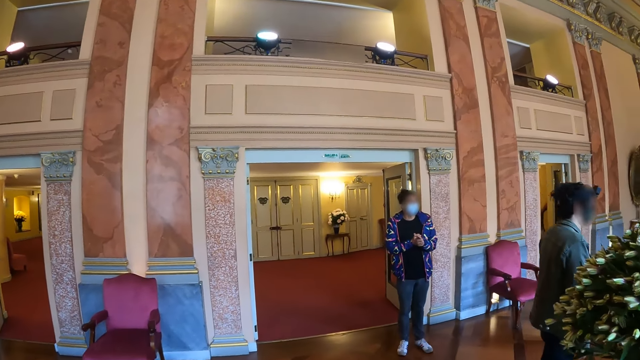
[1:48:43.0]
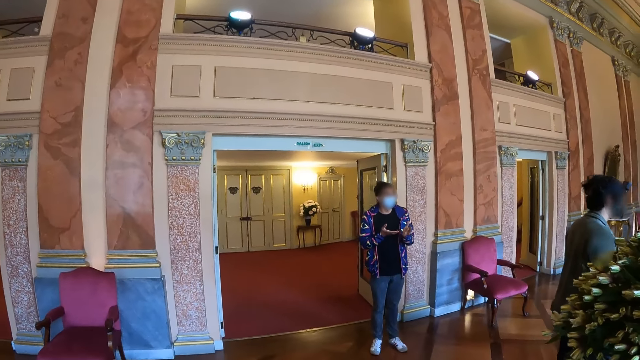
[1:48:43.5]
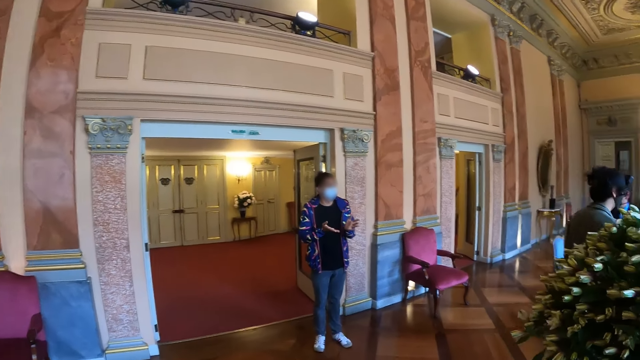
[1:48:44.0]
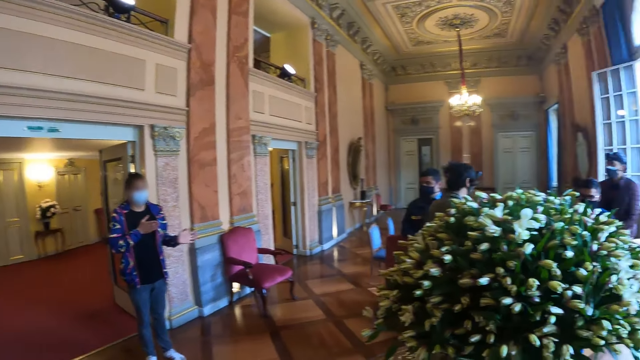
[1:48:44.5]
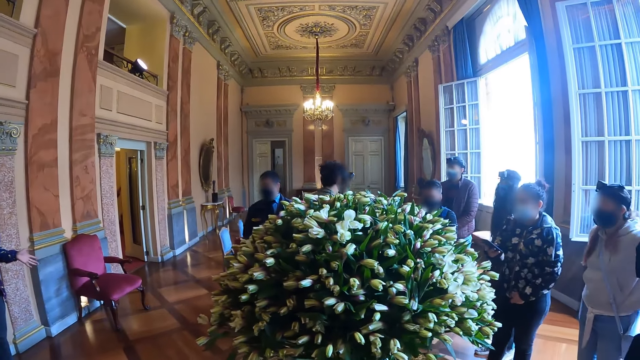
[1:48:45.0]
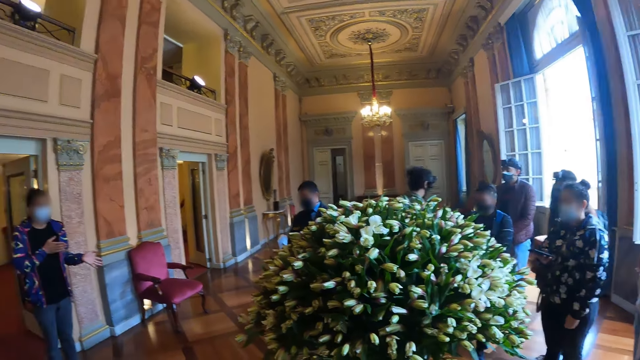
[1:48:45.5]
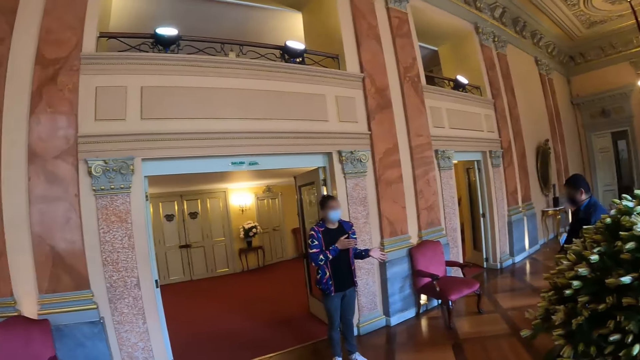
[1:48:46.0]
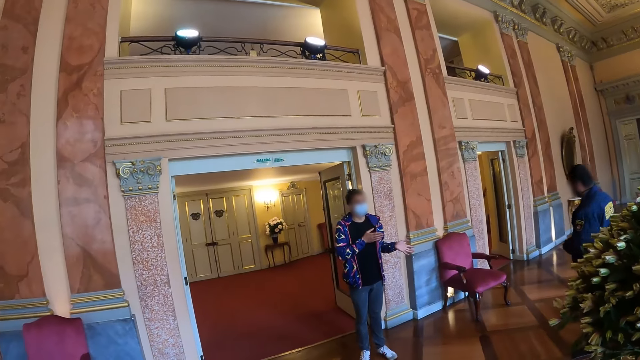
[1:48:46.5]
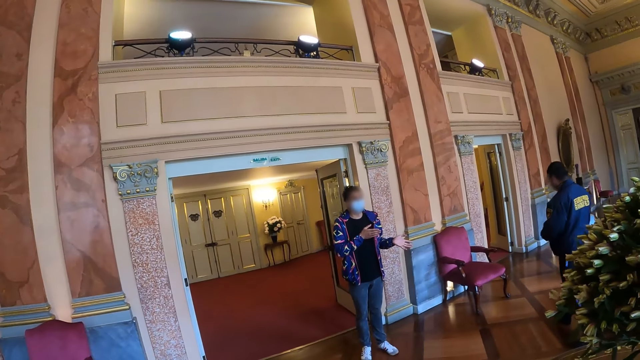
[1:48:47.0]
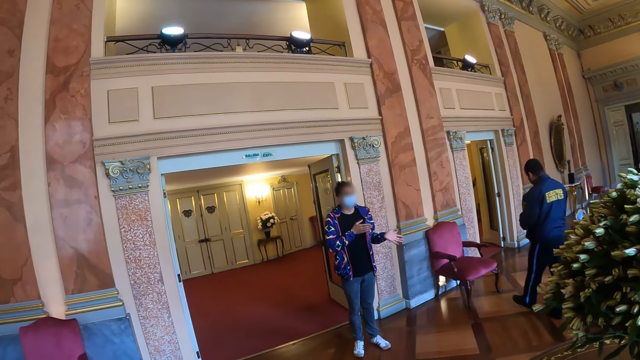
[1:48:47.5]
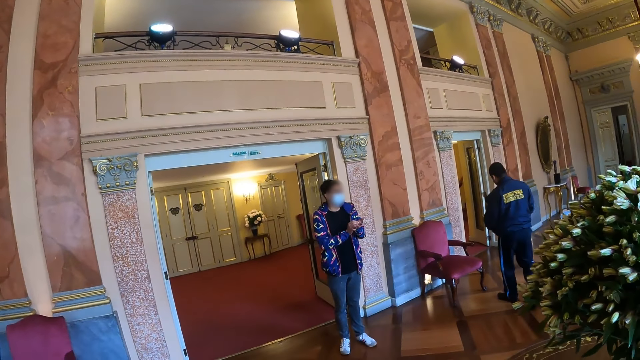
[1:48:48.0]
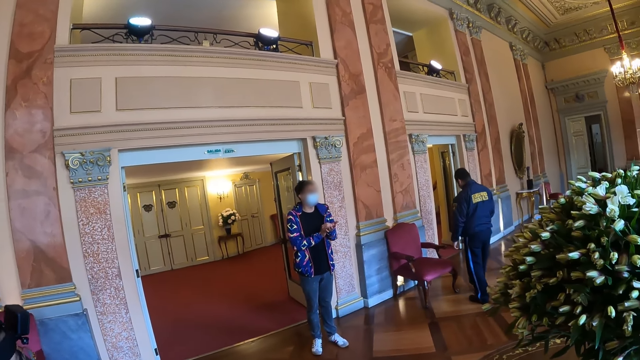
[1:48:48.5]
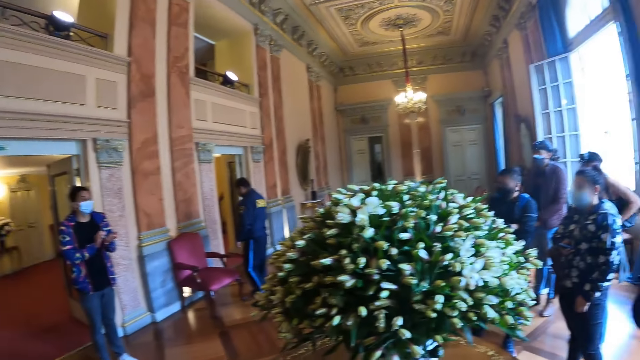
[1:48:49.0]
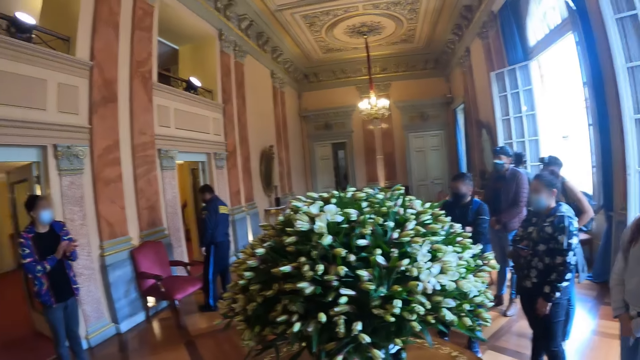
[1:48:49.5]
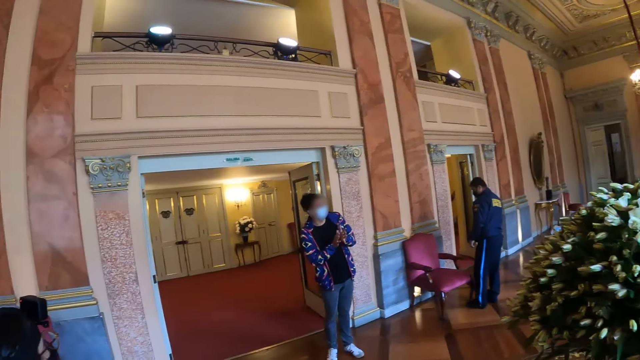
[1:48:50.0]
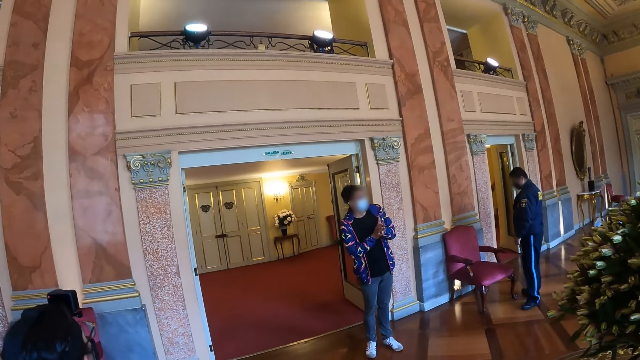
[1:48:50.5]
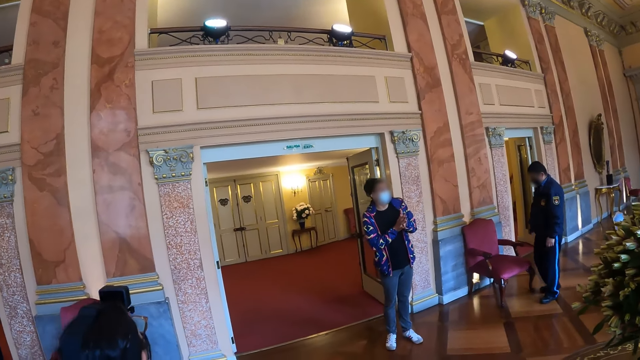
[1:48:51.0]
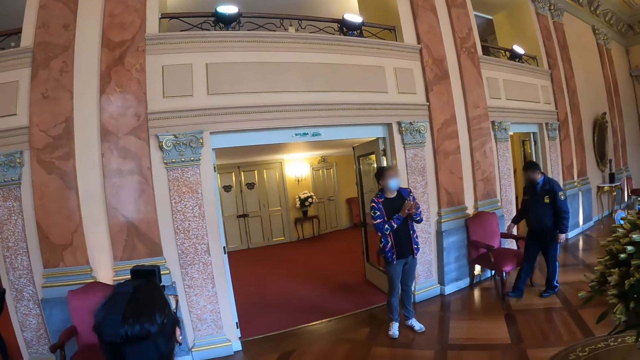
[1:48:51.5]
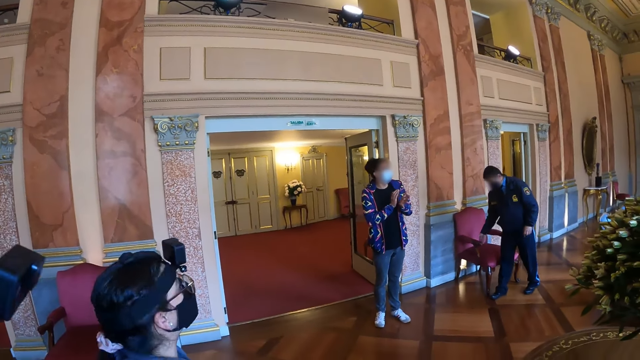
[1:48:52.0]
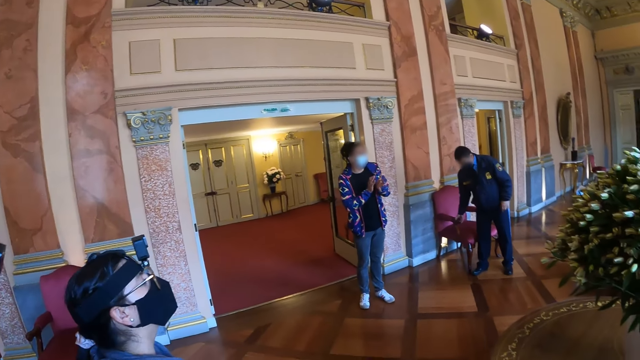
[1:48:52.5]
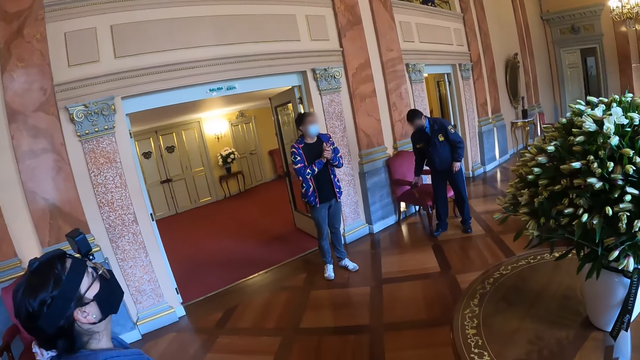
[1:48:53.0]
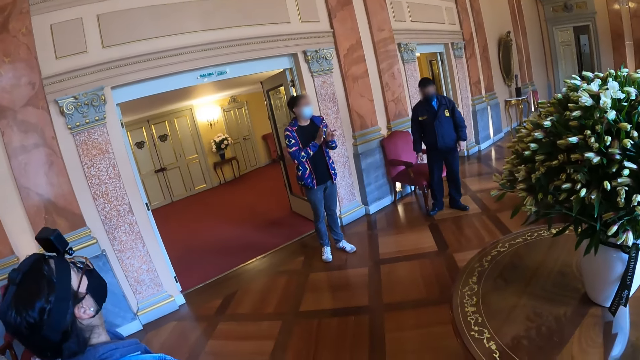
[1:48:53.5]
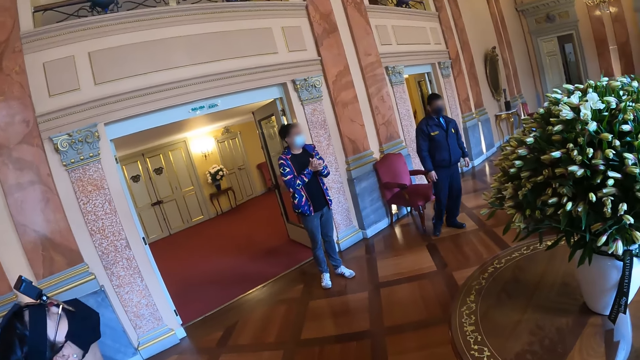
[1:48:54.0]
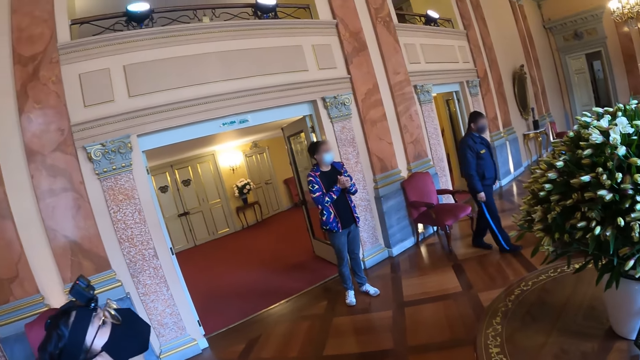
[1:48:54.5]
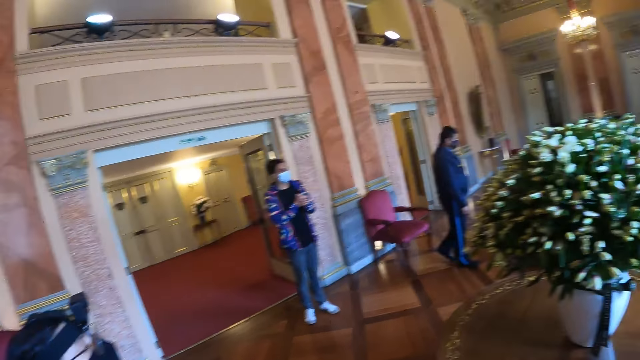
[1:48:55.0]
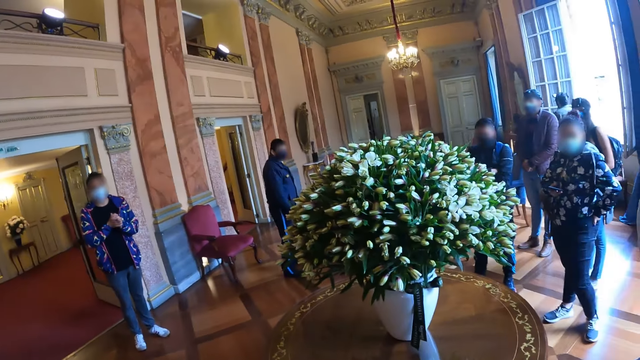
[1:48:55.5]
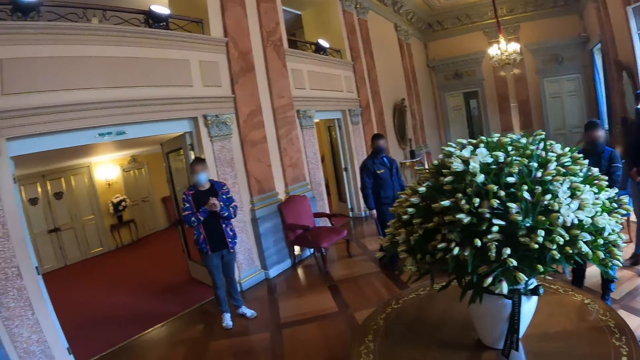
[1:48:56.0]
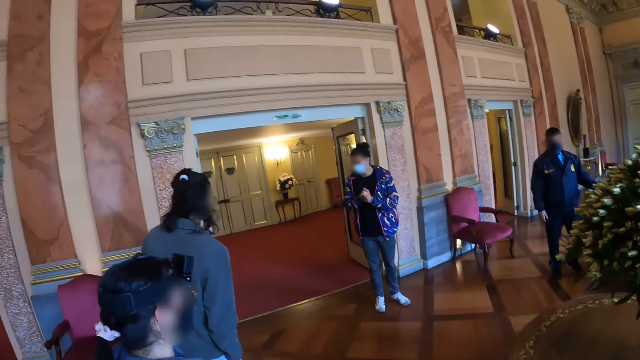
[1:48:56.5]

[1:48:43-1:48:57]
The camera wearer walks around the building. A man gestures his hands. The camera wearer looks around the building. The man holds his hands together, gestures his hand, and holds his hands together.

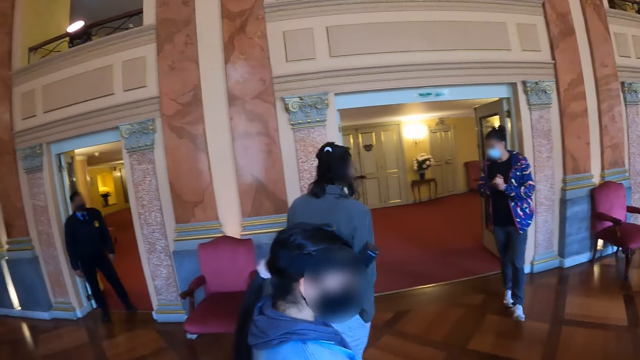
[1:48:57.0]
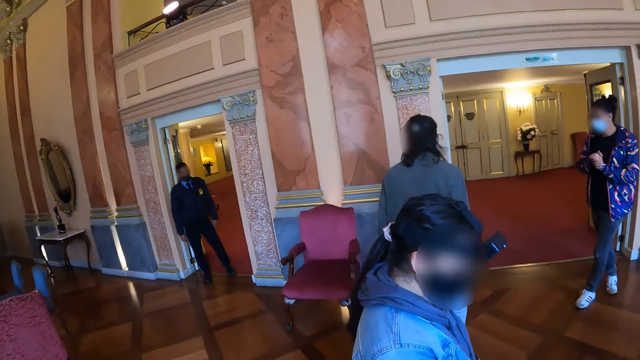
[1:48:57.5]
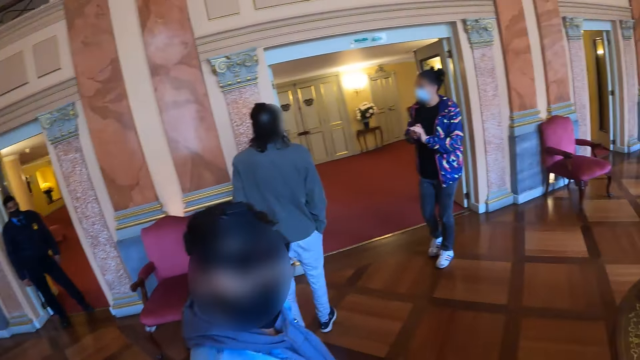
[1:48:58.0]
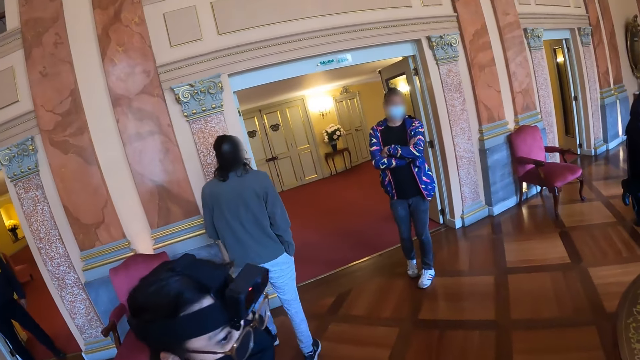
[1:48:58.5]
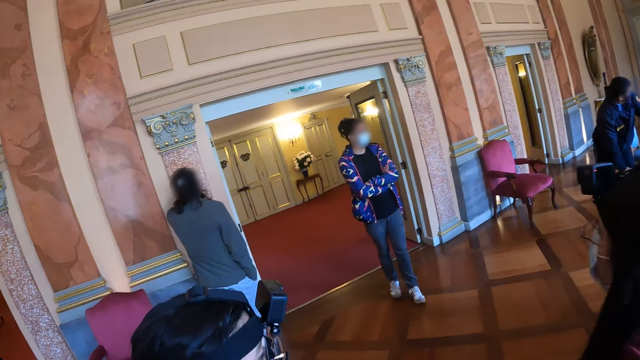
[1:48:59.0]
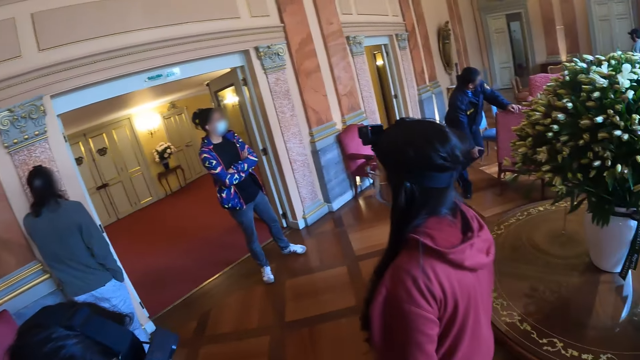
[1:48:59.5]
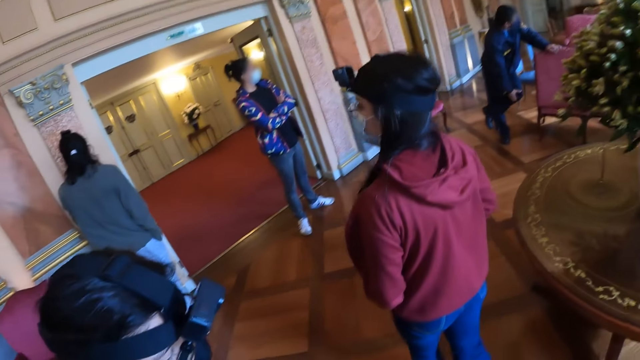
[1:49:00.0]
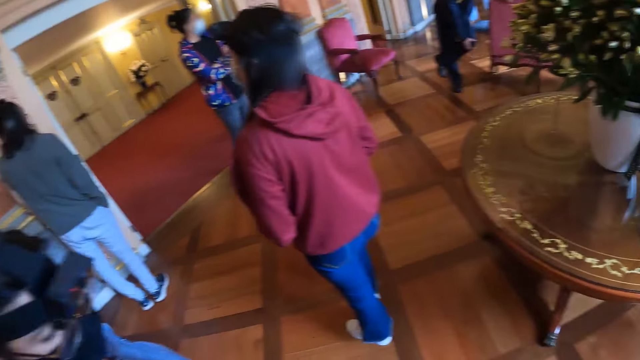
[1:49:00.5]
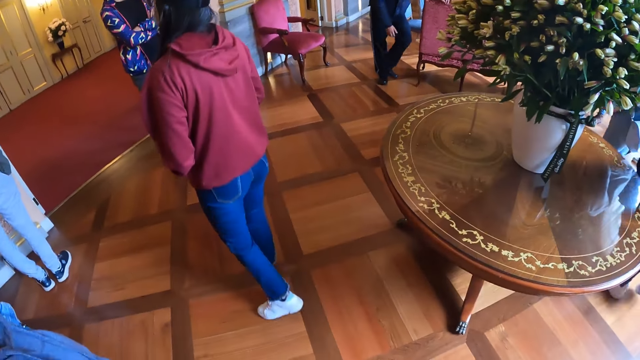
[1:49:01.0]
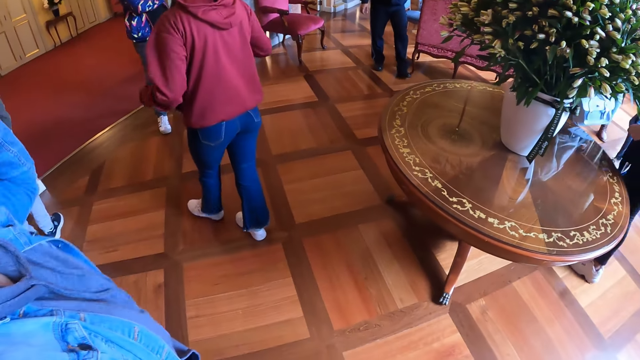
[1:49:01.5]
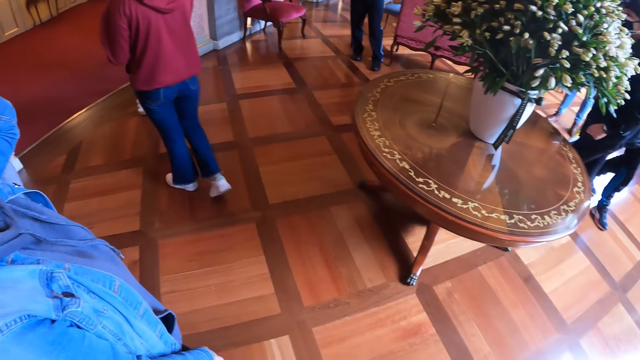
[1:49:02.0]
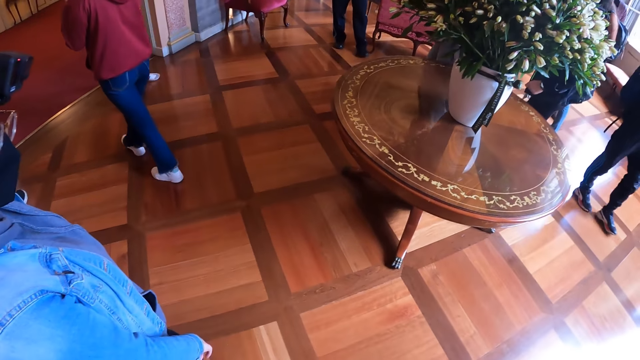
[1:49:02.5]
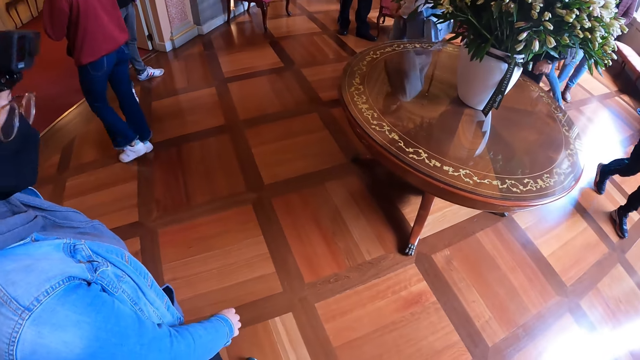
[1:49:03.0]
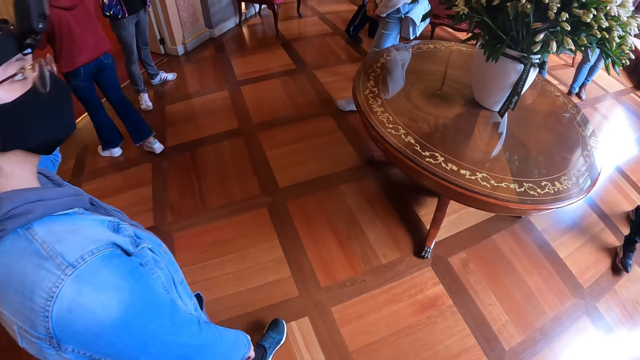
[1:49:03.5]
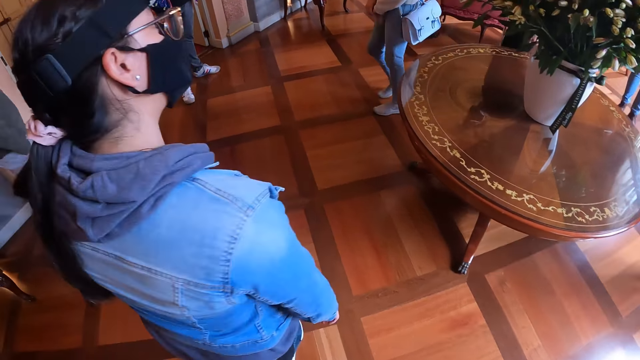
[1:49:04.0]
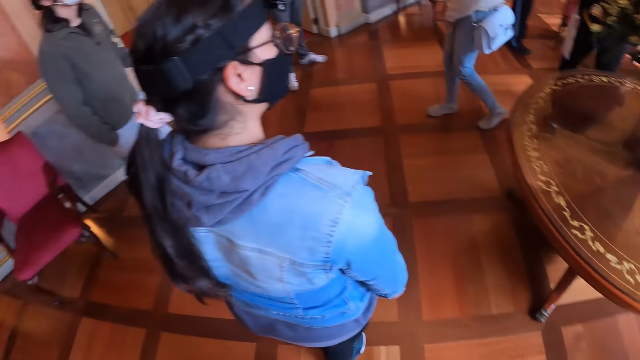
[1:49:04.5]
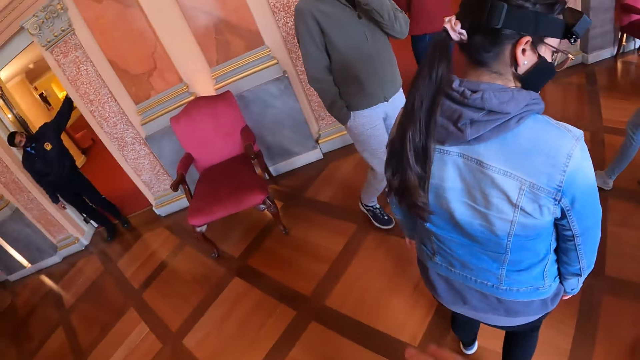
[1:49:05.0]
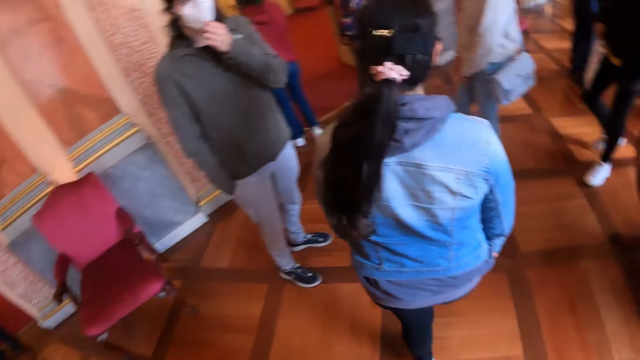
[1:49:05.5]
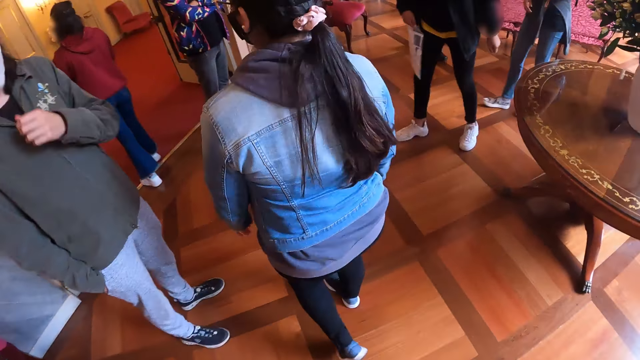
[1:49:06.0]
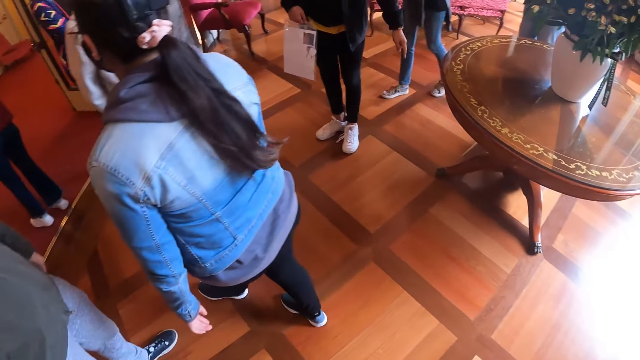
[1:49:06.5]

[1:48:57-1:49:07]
A man crosses his hands. The camera wearer walks around the building.
